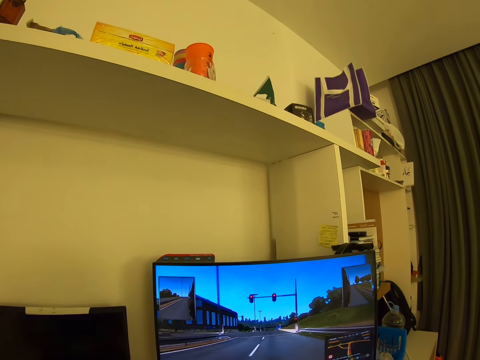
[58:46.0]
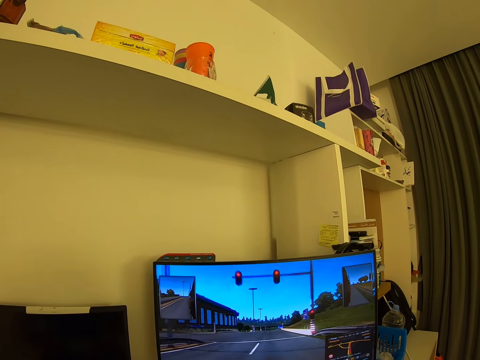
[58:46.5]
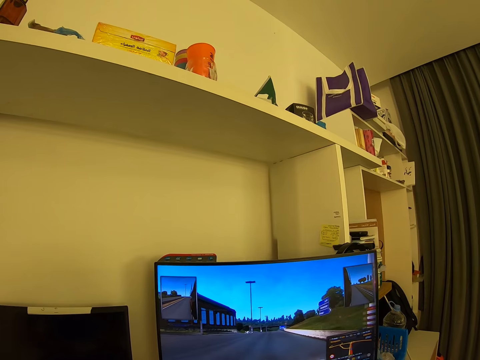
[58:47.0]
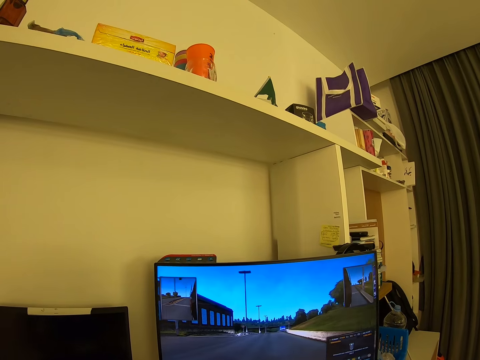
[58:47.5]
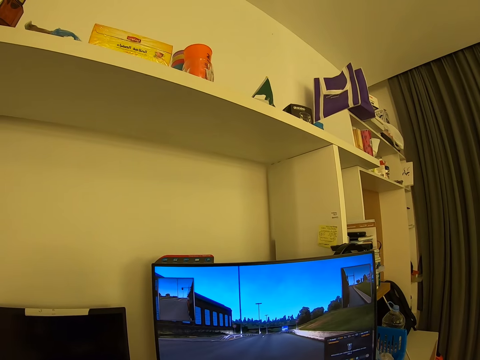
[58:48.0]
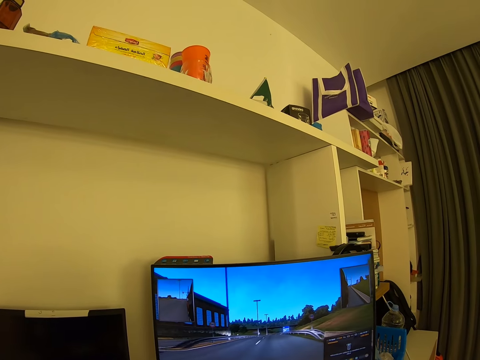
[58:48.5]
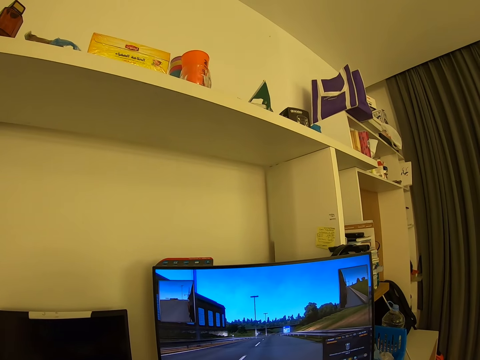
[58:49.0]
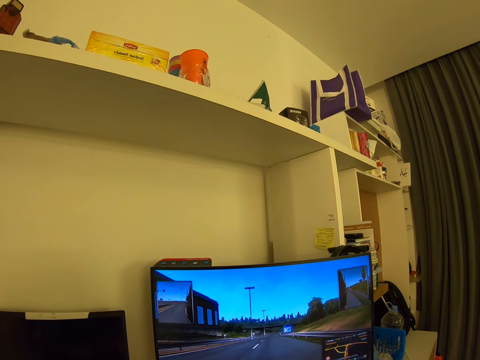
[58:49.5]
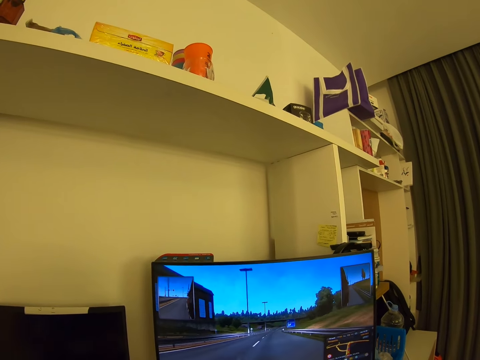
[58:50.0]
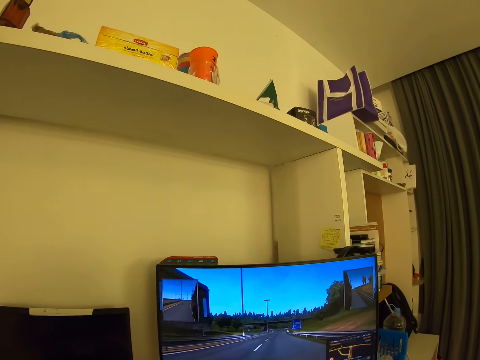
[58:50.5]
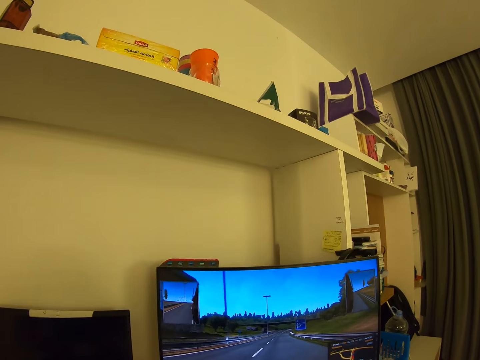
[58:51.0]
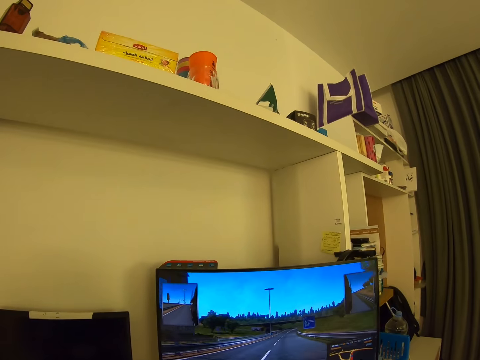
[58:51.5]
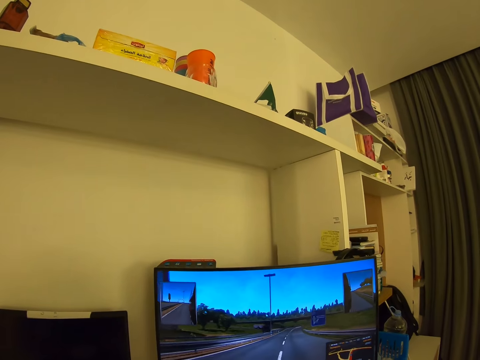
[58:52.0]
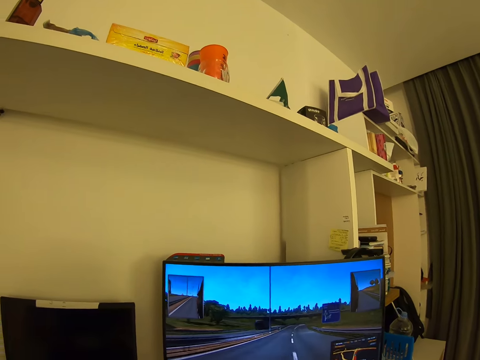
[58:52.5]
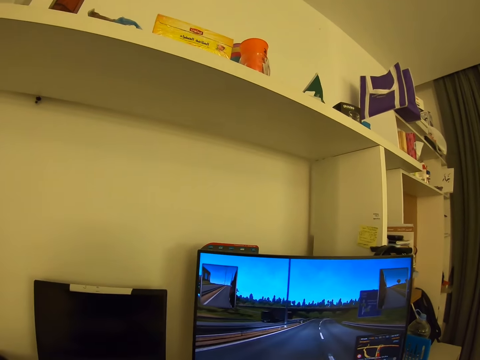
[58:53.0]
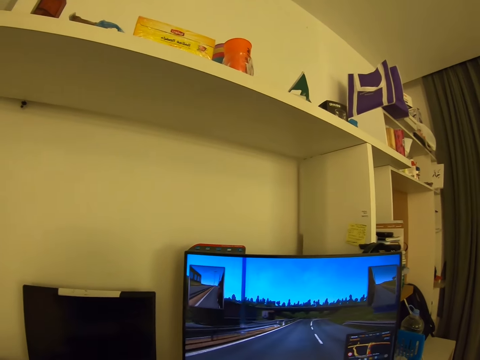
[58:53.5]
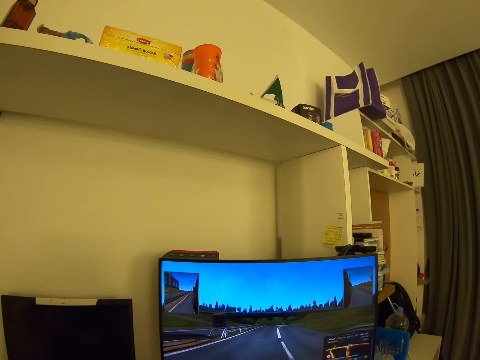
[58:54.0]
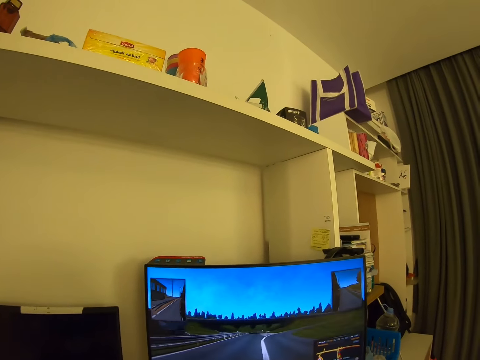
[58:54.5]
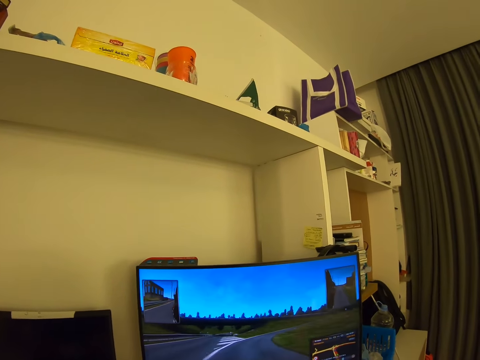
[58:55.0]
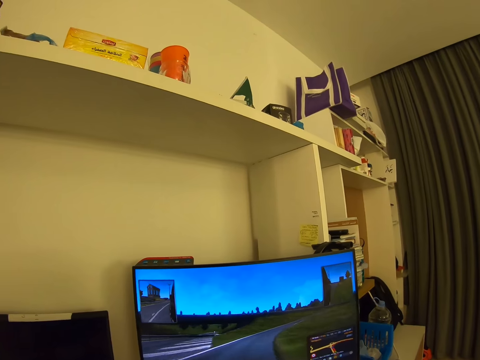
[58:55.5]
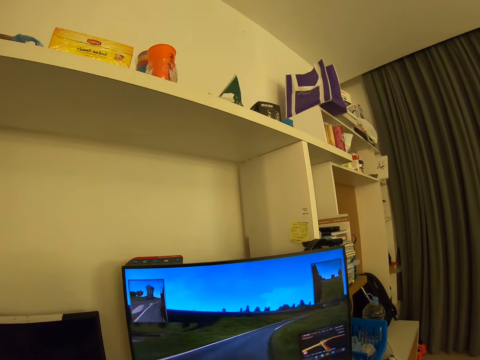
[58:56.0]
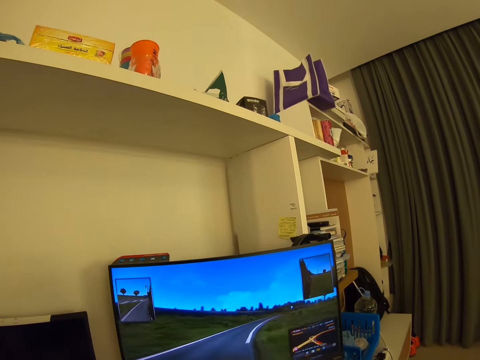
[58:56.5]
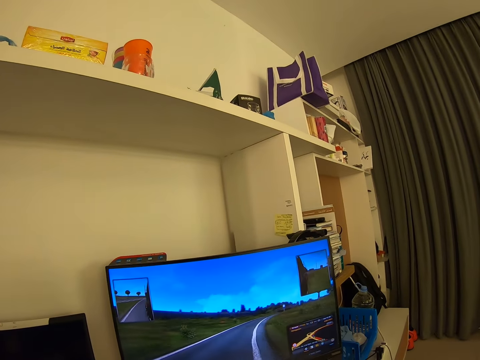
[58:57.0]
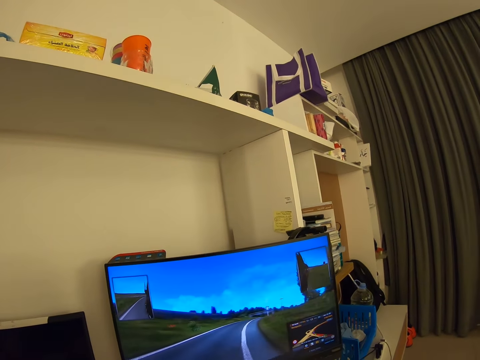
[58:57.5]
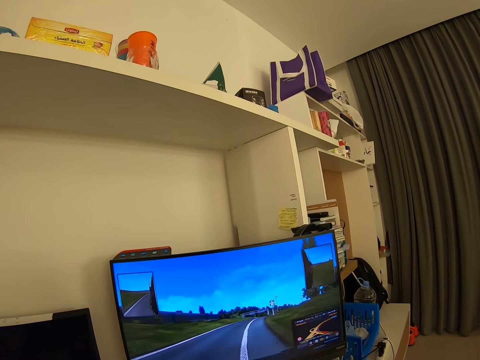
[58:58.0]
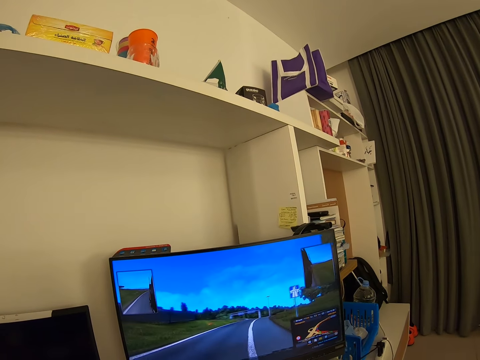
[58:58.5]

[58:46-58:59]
The camera wearer looks around.

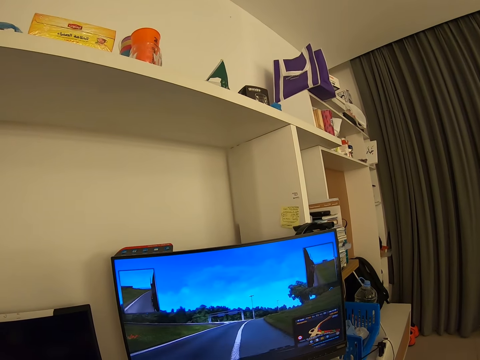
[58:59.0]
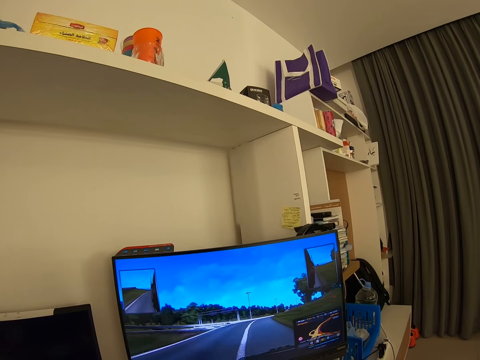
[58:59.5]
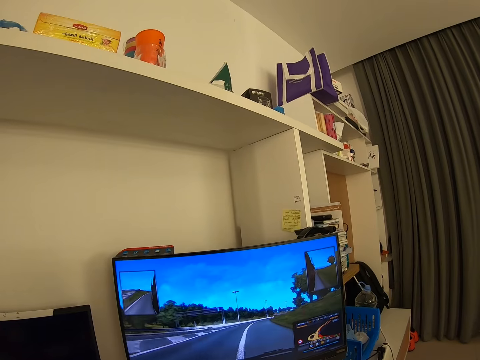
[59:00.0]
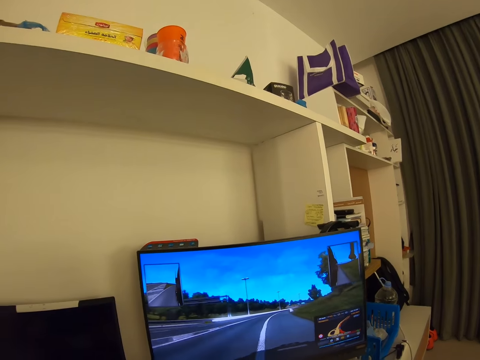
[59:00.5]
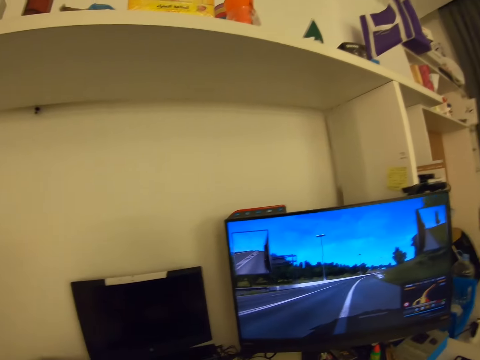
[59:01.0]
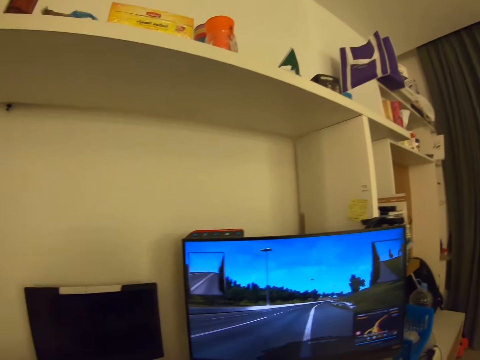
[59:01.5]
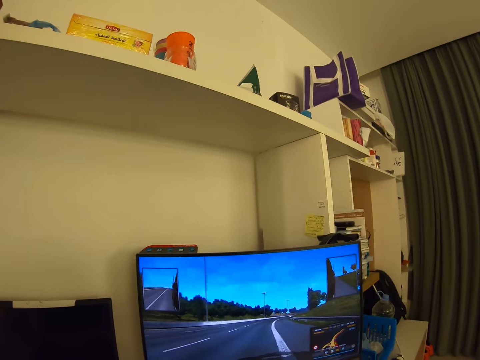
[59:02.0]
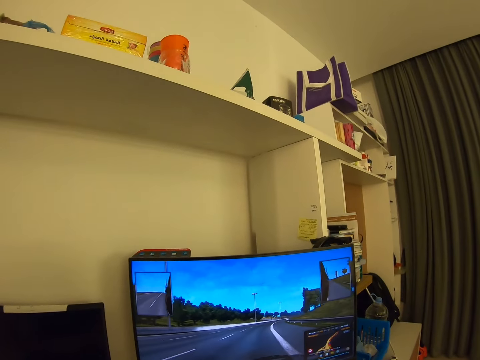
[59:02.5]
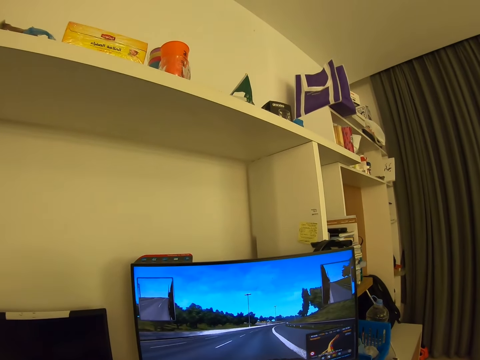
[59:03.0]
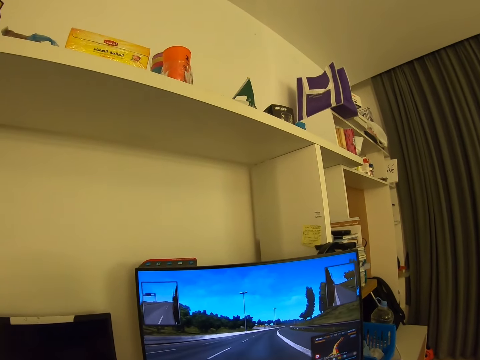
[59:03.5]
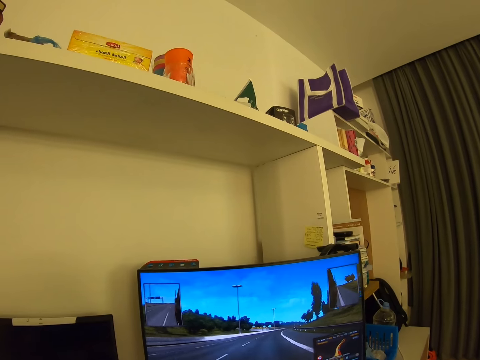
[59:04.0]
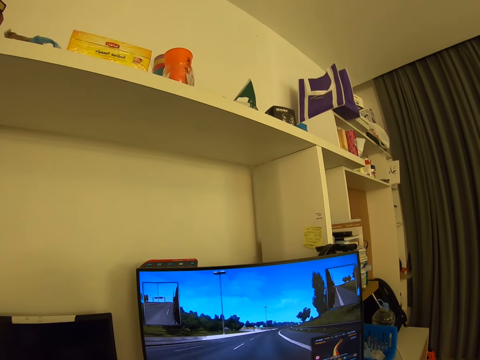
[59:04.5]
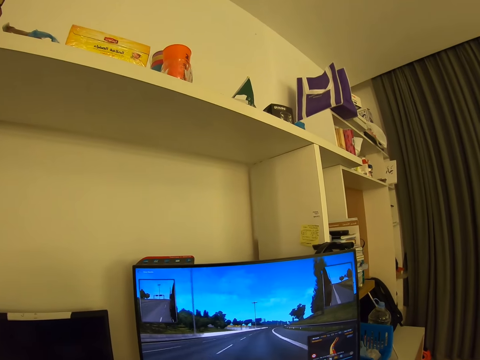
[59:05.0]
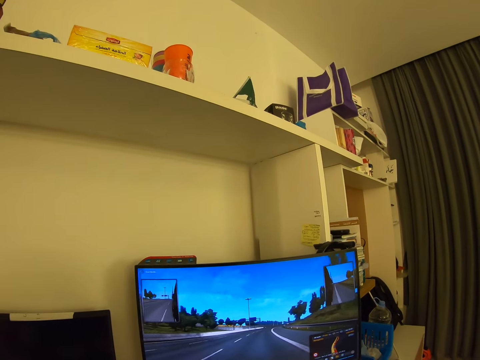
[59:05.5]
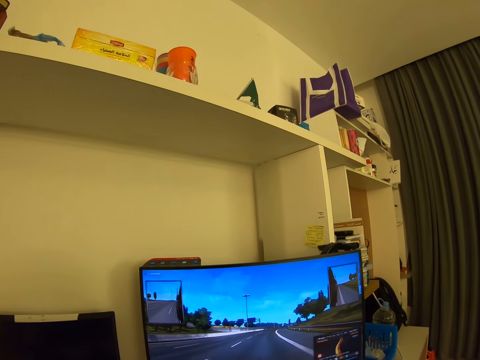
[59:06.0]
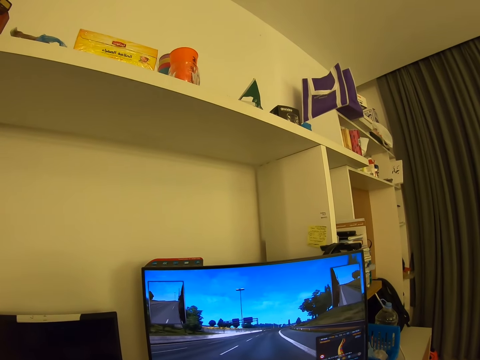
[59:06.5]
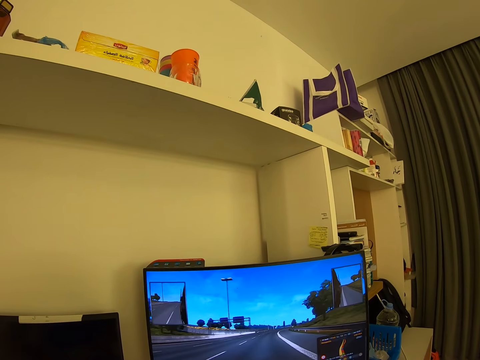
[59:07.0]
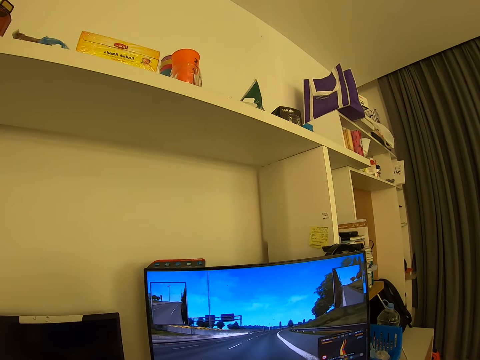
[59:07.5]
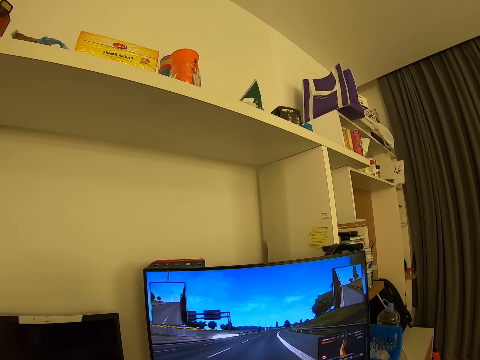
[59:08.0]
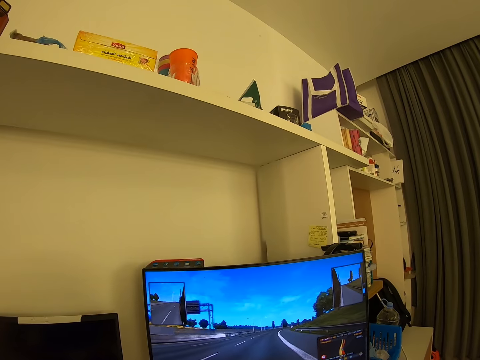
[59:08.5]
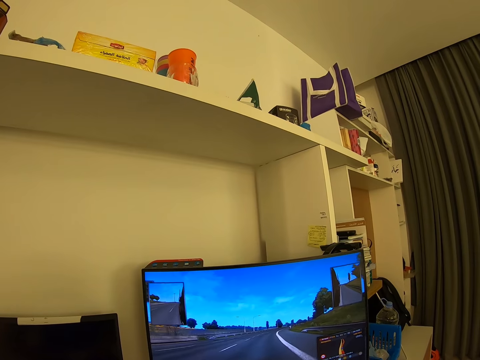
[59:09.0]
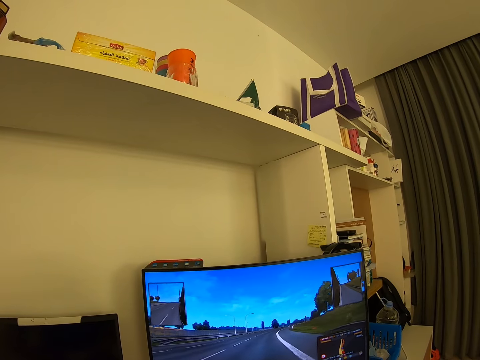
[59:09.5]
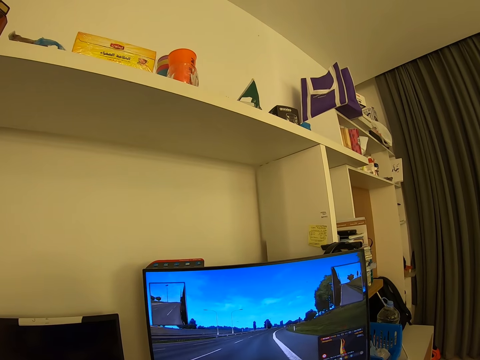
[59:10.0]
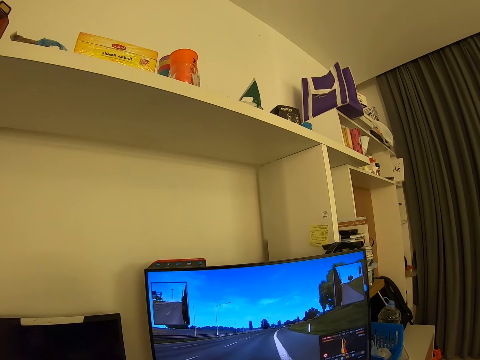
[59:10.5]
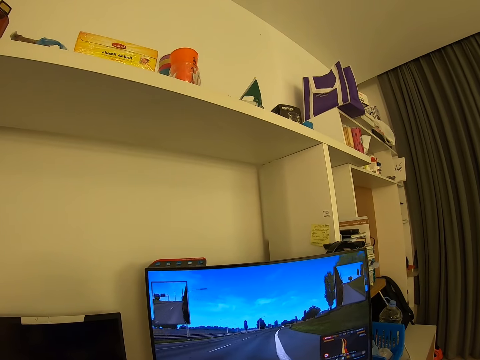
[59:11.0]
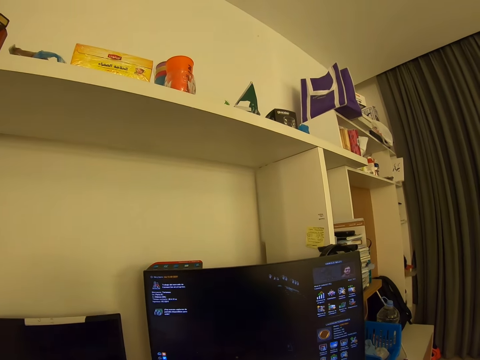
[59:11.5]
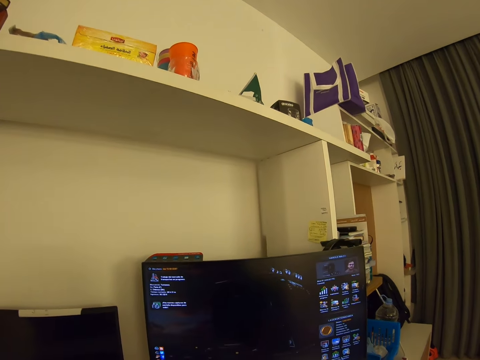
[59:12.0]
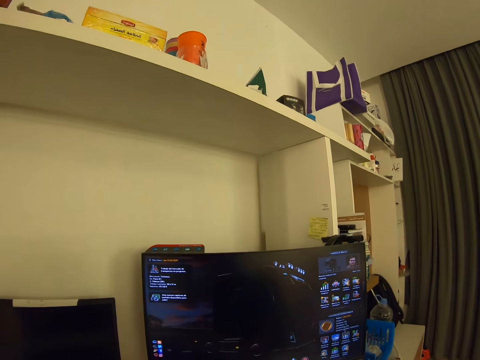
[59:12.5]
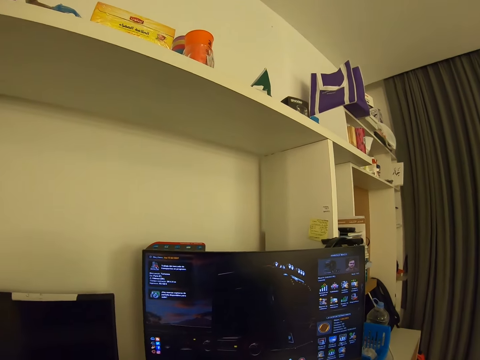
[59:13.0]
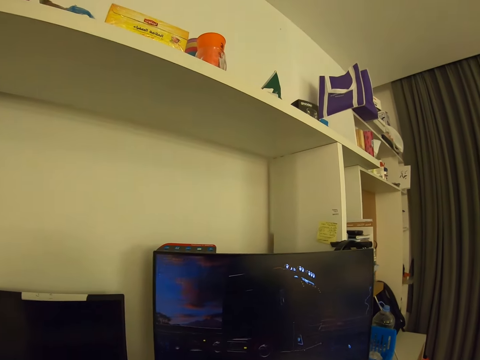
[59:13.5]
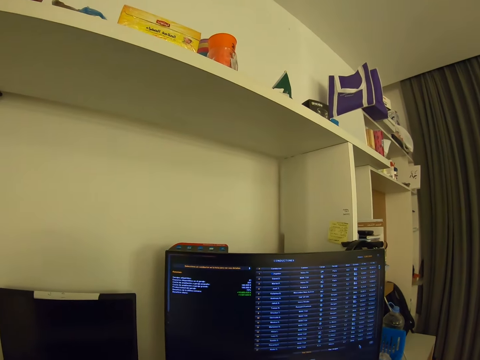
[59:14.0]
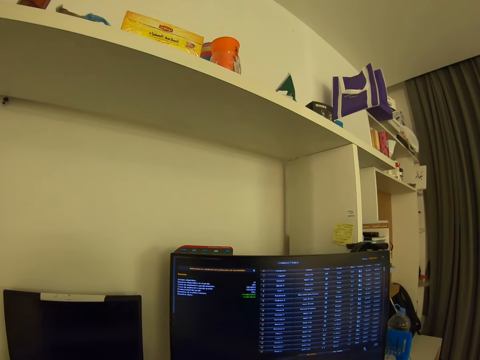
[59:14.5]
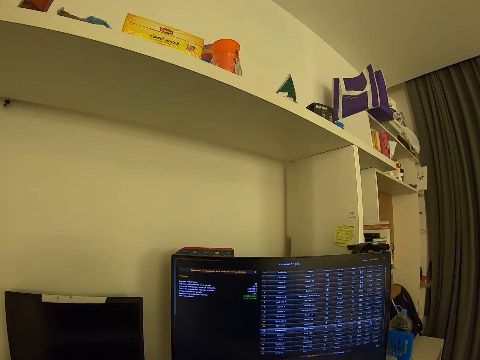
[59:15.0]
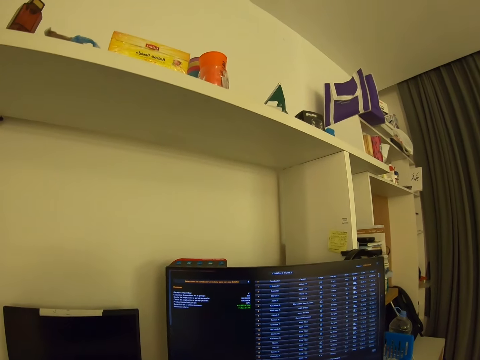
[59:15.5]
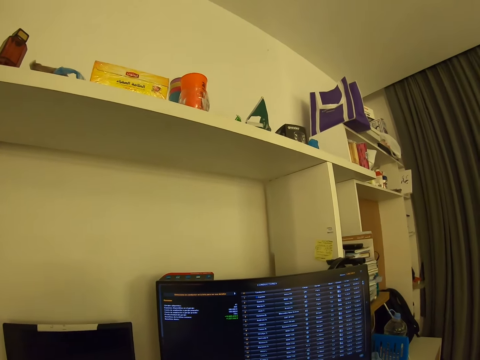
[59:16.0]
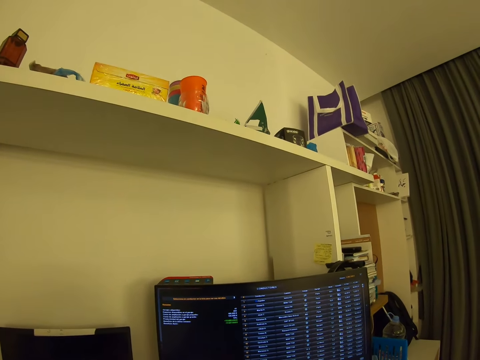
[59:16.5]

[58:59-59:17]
The camera wearer looks around. They operate the computer.
